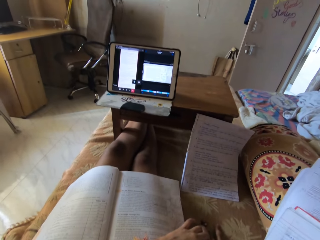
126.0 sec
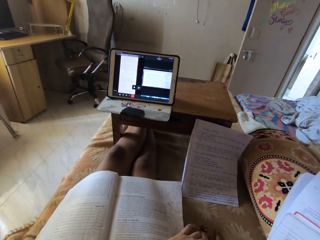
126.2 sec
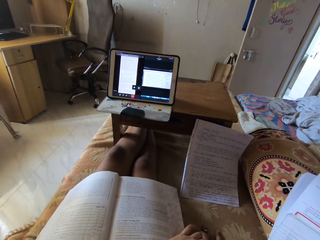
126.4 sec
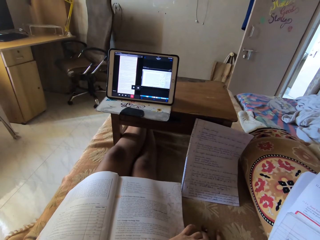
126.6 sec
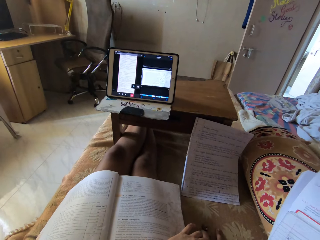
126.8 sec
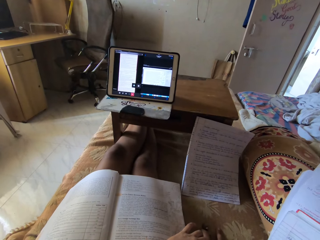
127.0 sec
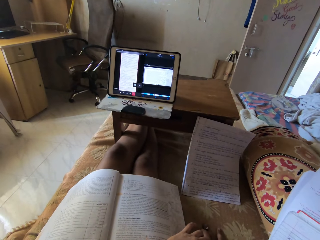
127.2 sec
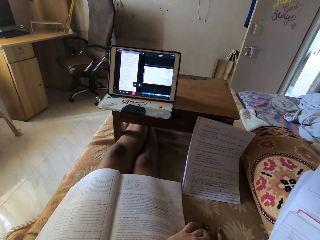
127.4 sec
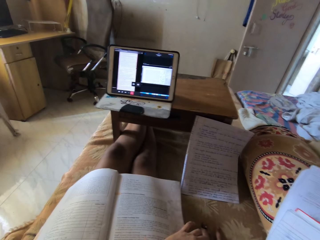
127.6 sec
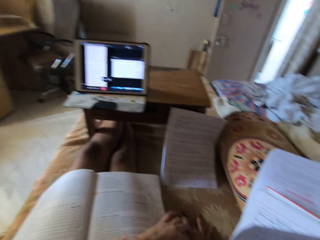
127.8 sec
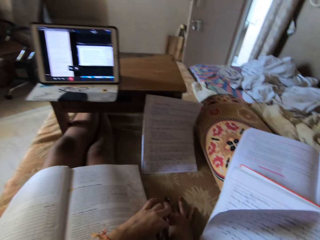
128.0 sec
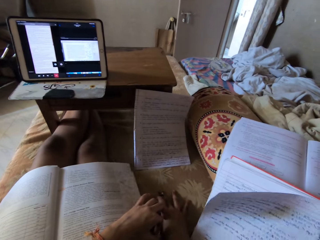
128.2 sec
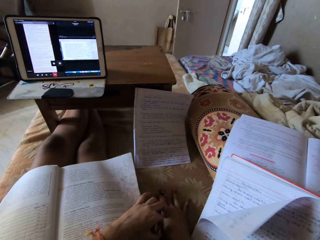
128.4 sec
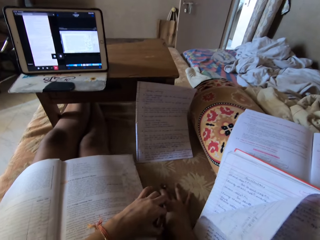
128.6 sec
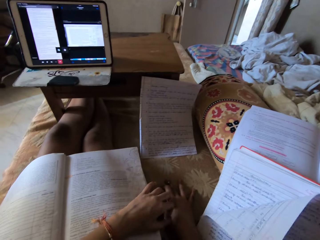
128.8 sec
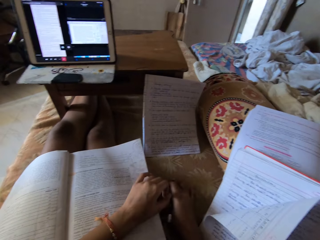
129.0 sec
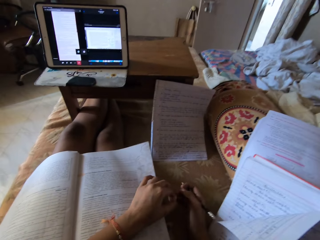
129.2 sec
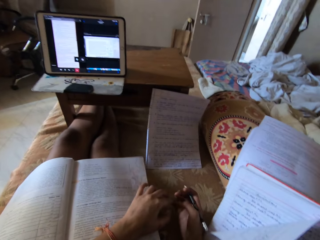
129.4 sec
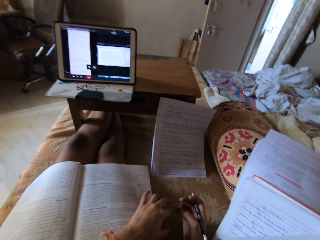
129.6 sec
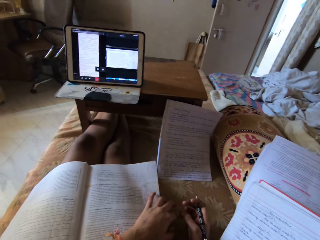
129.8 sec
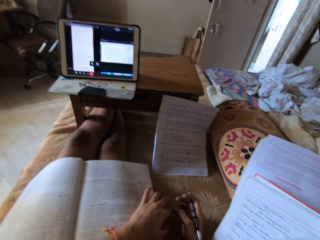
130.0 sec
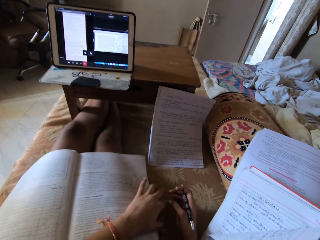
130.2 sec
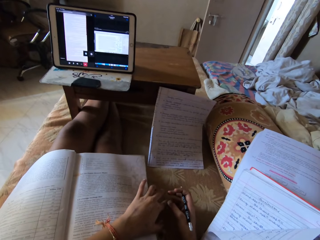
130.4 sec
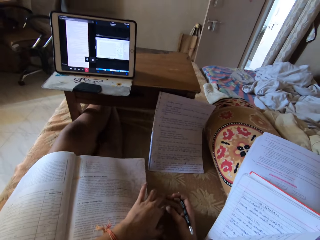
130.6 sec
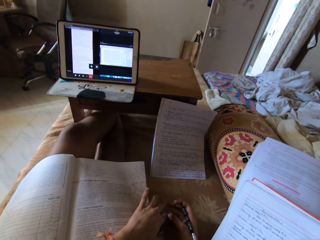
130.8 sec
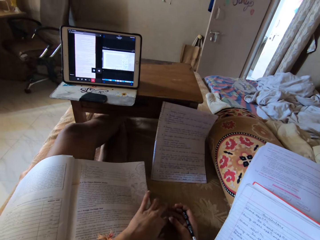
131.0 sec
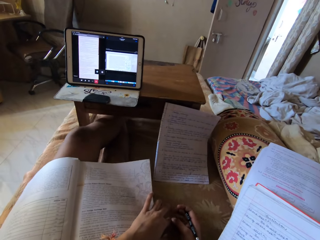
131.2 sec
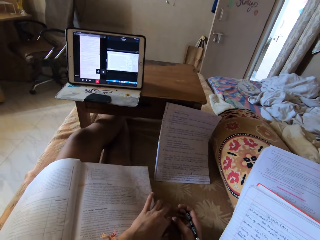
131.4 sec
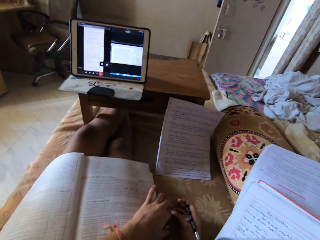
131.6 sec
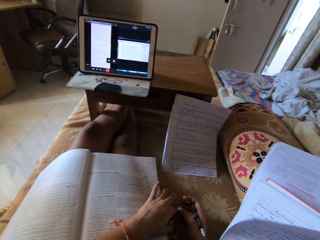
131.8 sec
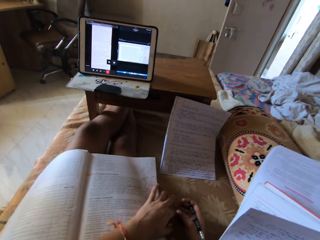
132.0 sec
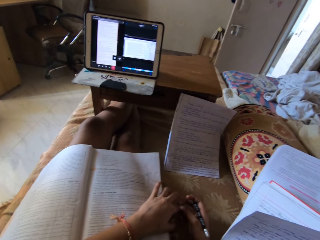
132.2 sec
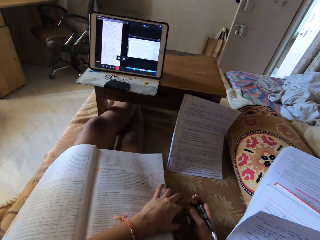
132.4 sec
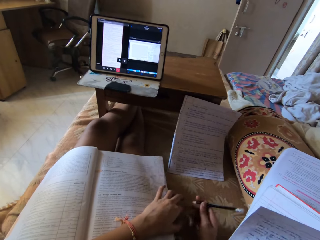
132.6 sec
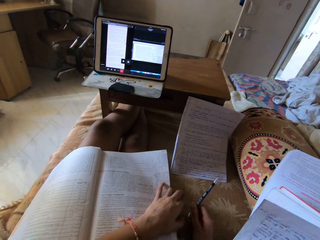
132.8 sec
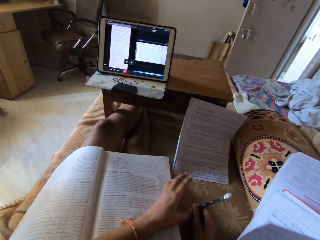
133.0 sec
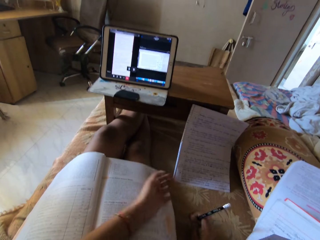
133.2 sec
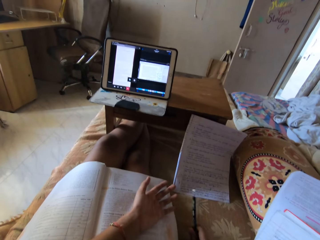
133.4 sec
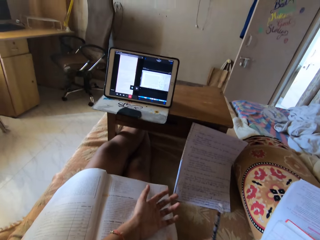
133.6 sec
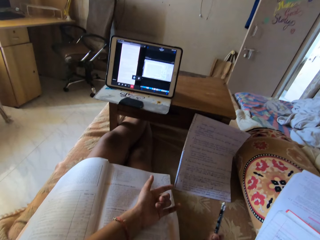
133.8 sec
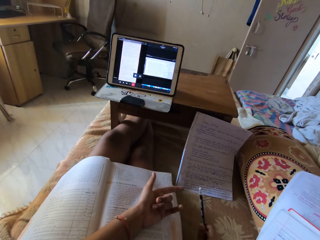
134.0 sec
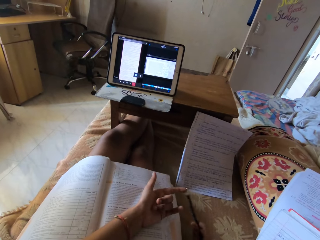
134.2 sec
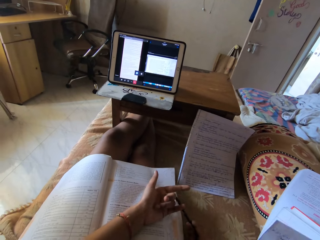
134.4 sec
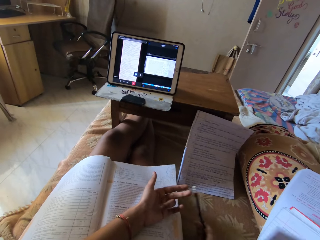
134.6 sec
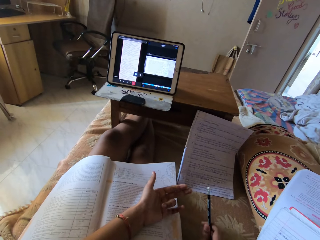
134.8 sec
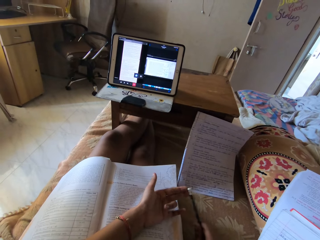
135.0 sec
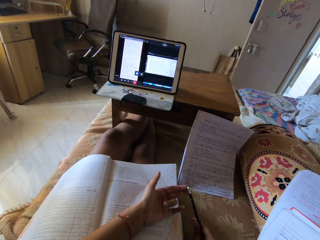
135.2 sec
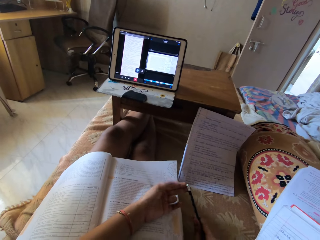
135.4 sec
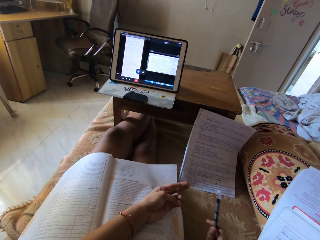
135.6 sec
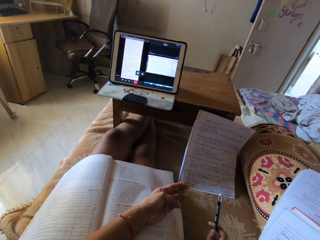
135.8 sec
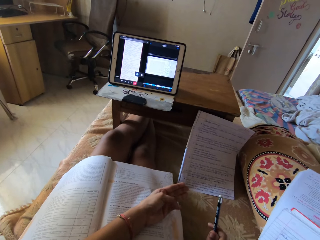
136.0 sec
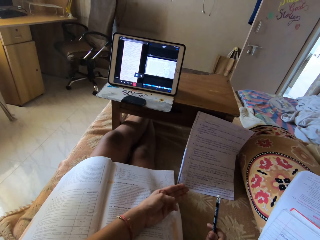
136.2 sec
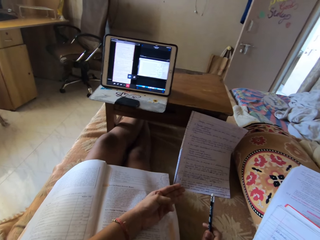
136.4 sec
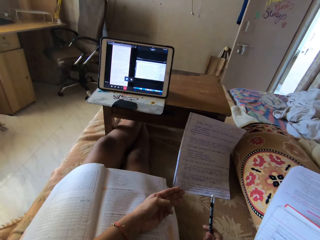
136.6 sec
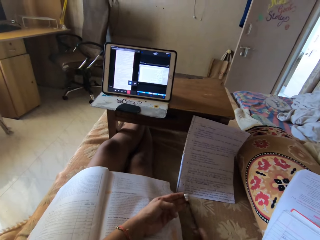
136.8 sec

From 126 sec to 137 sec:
The camera wearer moves her left leg. She stares at the book. She moves the pencil on her right hand. She folds her ring and middle finger. She unfolds her left middle finger. She touches her left hand with the pencil or pen in her right hand. She places the pencil on her middle finger. She holds the ring finger with her thumb. She unfolds her ring finger.

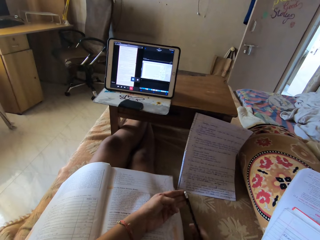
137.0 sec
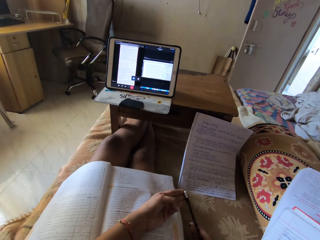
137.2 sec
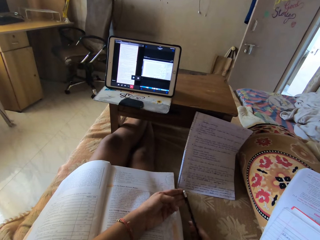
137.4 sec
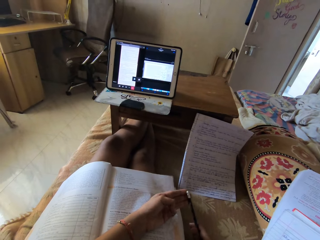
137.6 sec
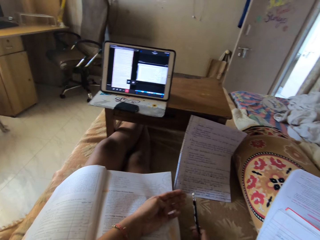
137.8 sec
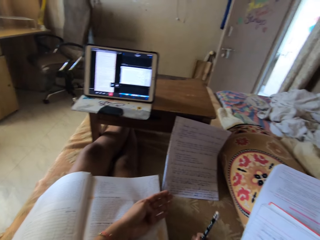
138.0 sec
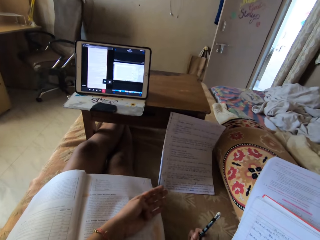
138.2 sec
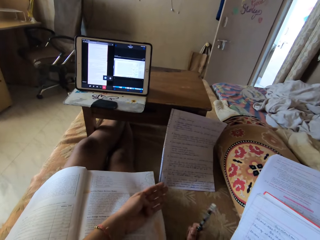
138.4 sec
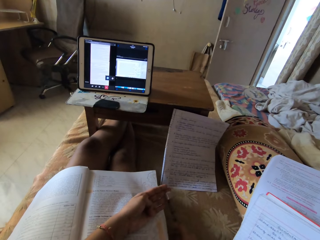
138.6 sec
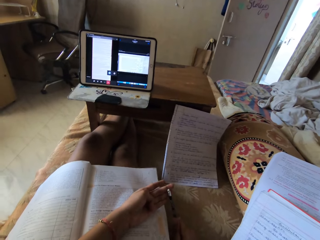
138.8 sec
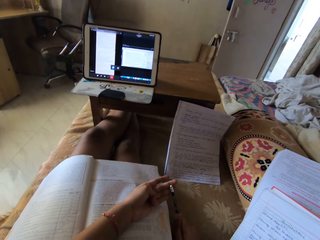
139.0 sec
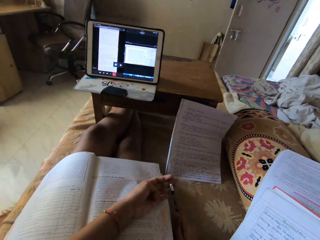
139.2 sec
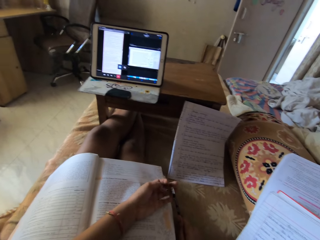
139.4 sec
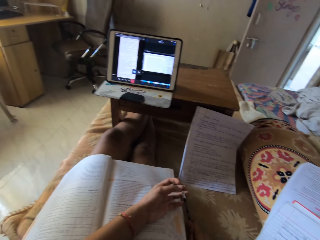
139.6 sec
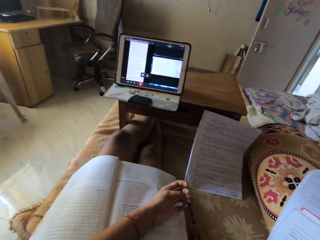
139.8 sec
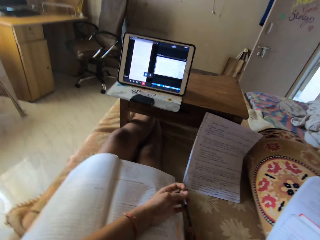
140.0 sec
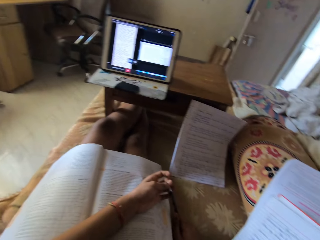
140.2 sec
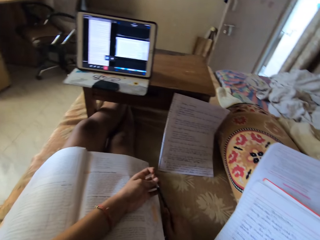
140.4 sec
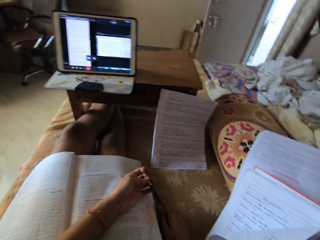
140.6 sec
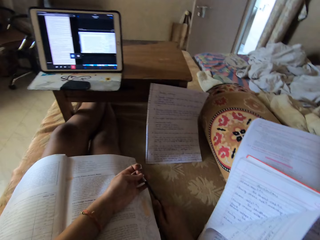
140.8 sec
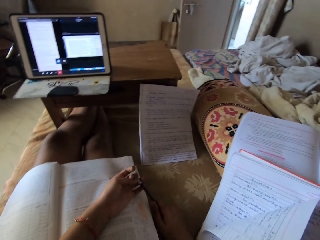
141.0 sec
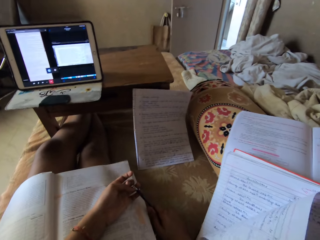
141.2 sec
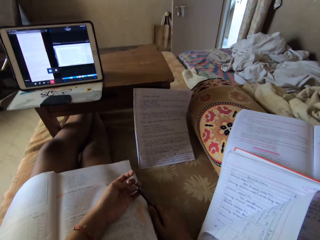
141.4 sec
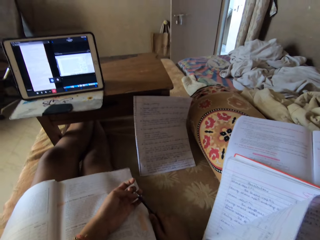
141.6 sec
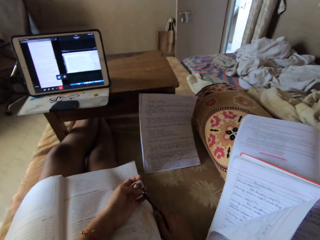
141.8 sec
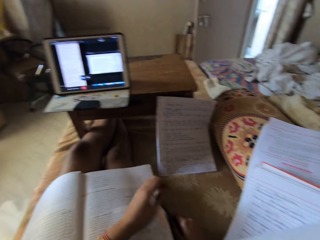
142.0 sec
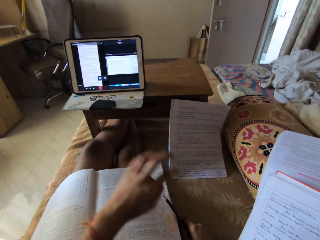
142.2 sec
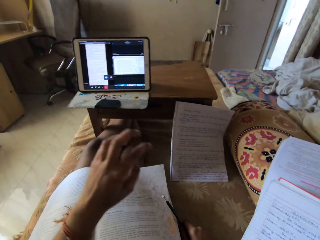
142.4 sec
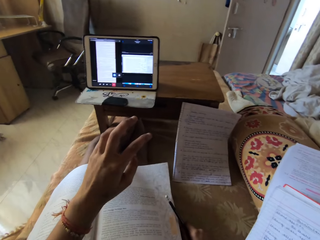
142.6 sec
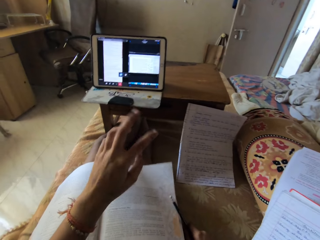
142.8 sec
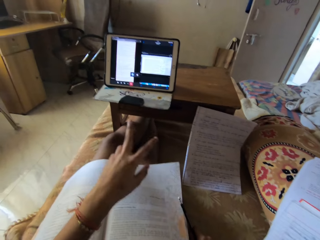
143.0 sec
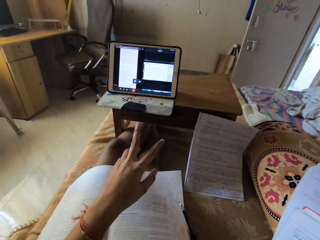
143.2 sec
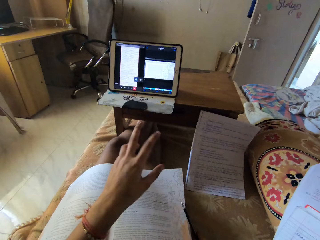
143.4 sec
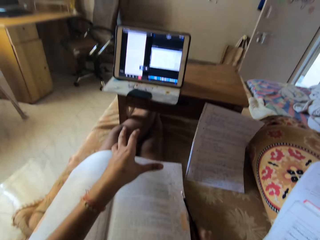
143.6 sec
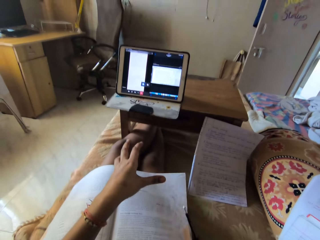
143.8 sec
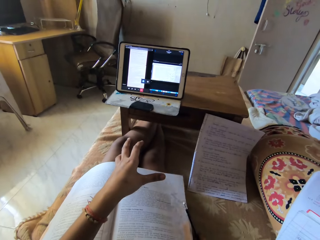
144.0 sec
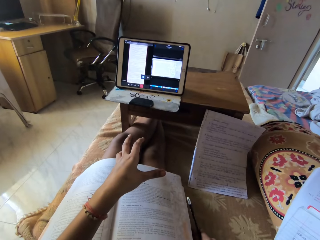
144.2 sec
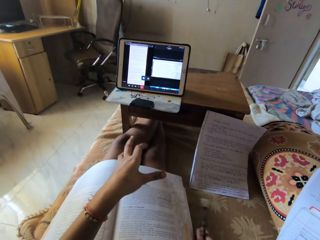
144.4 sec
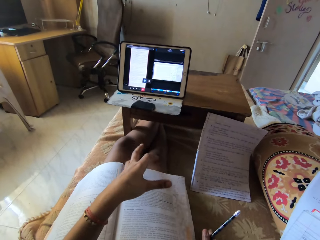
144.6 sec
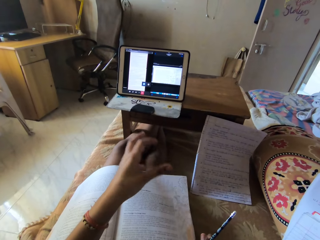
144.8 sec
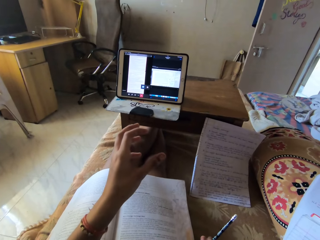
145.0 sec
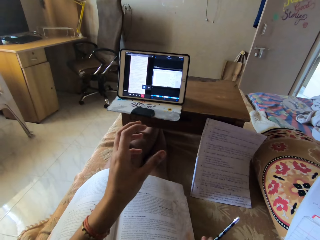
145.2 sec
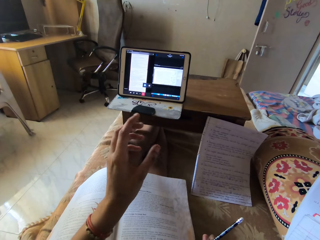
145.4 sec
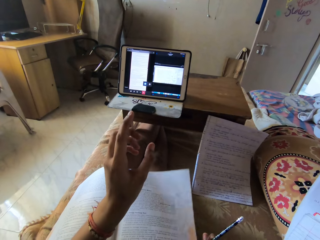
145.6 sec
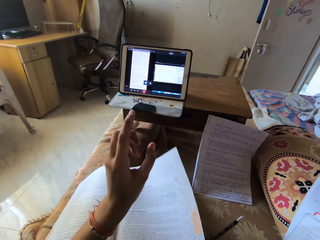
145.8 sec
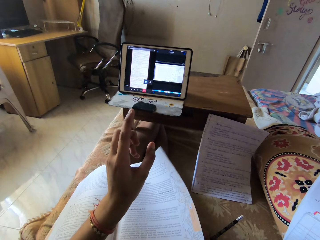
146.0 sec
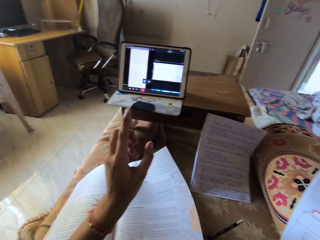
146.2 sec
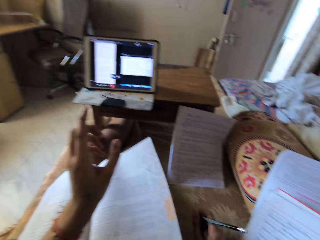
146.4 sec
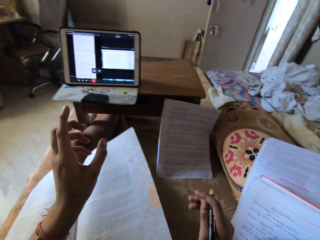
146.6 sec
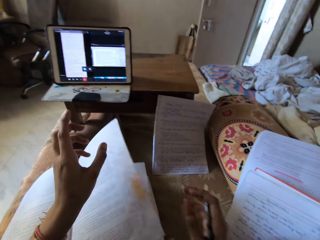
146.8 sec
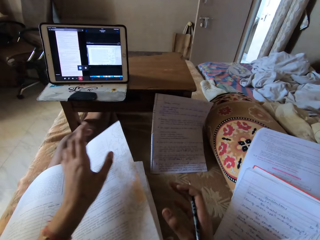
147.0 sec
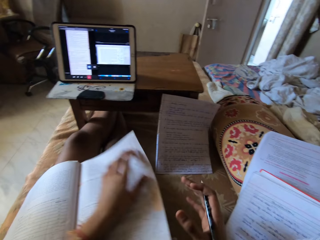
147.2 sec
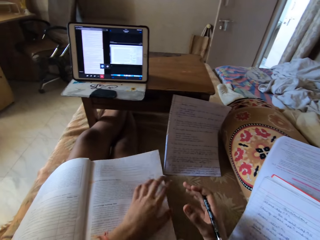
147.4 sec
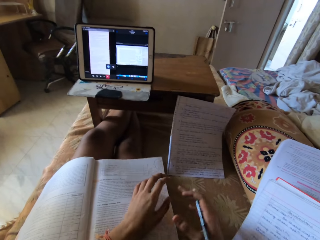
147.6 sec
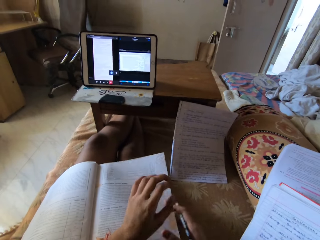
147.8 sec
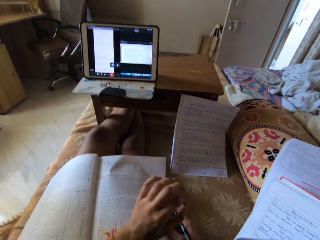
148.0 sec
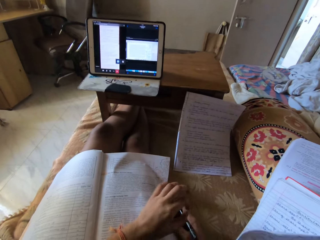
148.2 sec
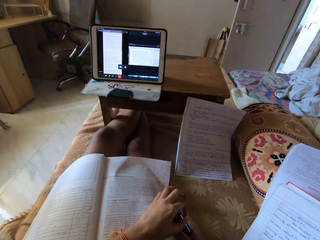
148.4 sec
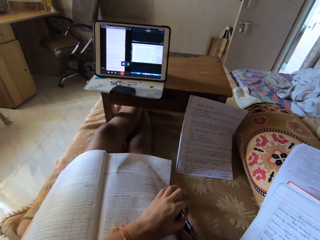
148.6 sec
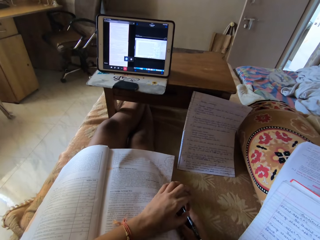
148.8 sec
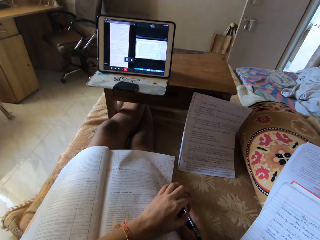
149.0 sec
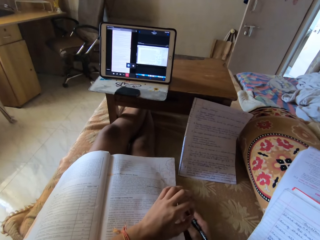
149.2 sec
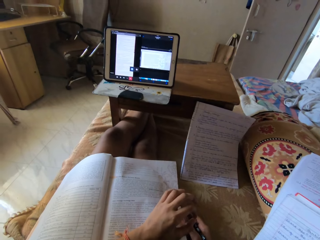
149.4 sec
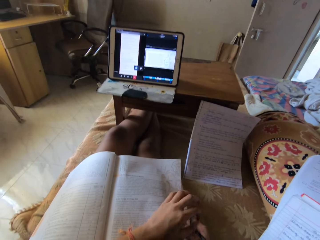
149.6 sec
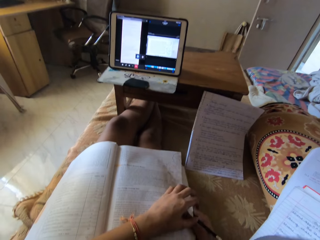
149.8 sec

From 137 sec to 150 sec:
The camera wearer touches her index finger and middle finger with a pencil. She lifts the pencil. She touches her middle finger with the pencil. She folds her fingers. She makes hand gestures with both hands. She lifts her left hand. She touches the page with her left hand.
